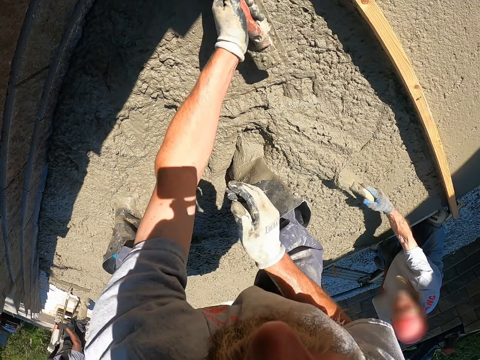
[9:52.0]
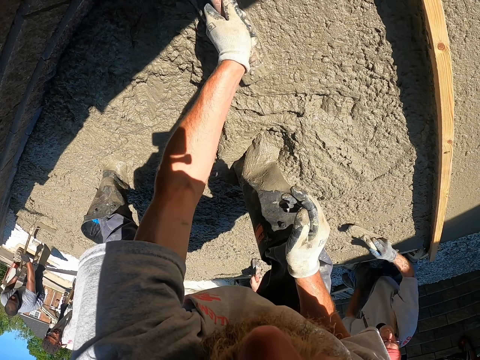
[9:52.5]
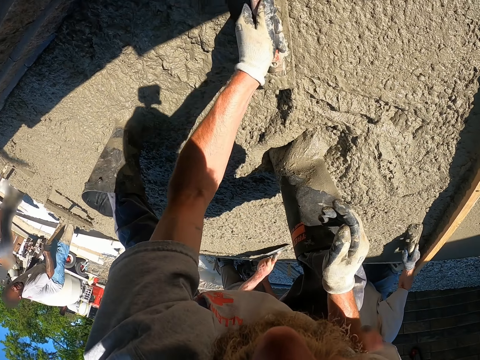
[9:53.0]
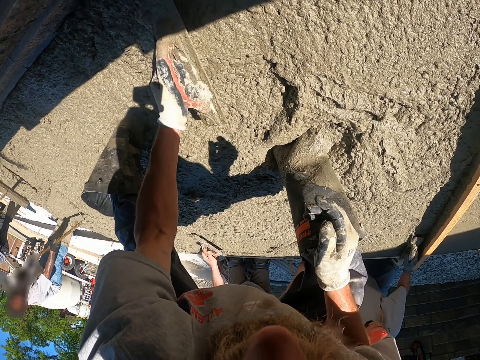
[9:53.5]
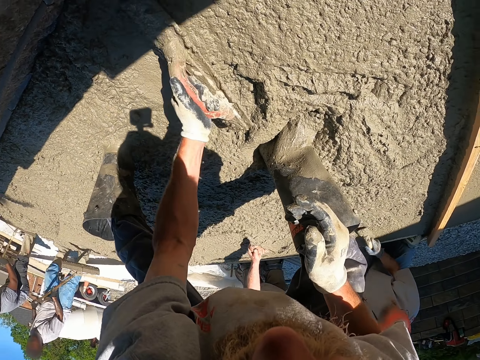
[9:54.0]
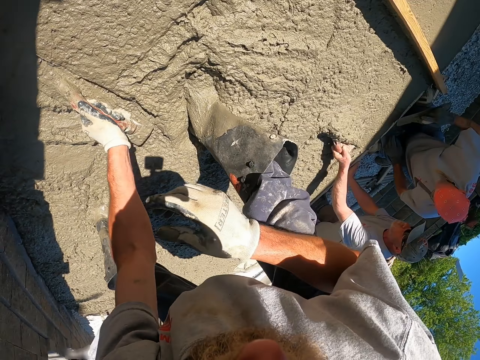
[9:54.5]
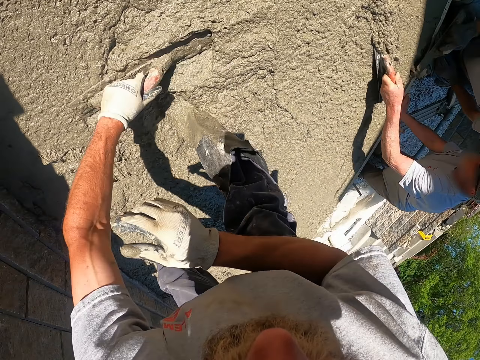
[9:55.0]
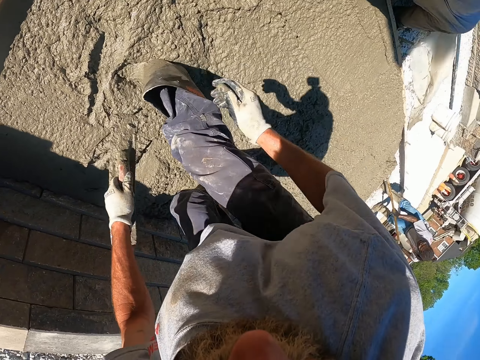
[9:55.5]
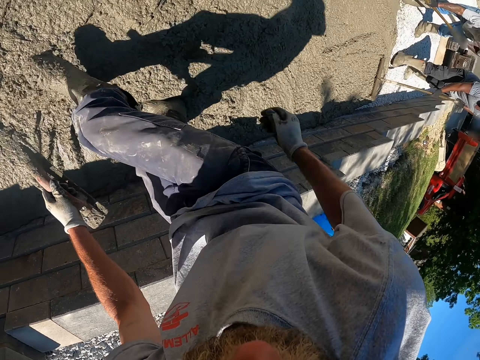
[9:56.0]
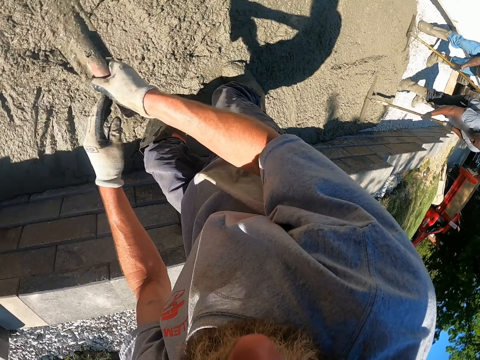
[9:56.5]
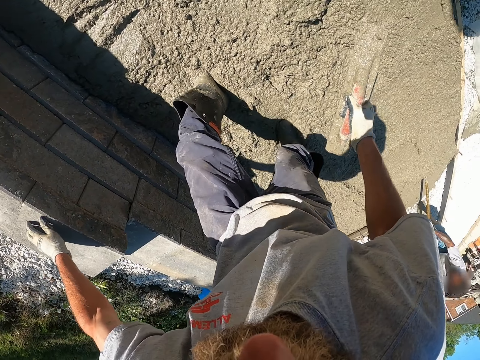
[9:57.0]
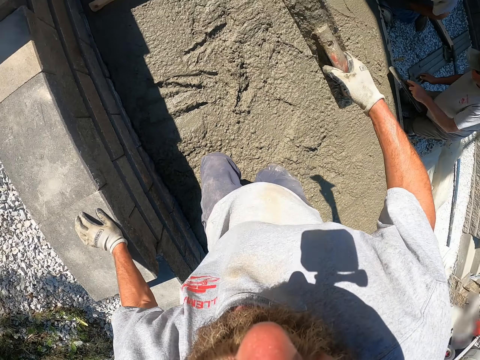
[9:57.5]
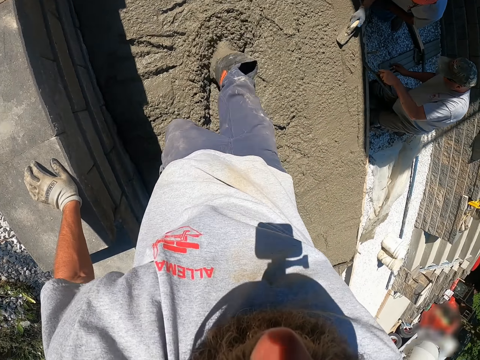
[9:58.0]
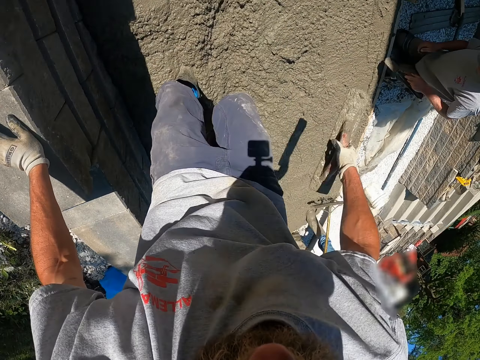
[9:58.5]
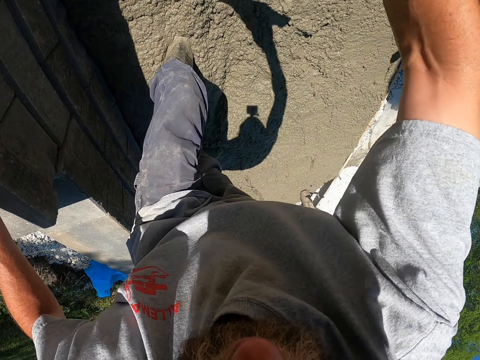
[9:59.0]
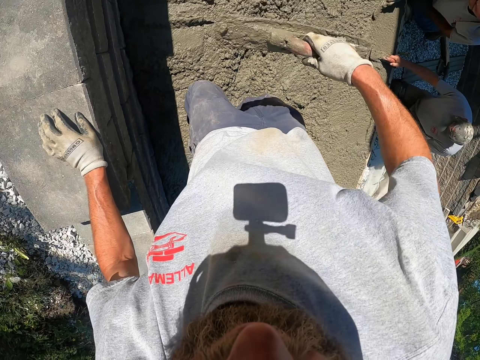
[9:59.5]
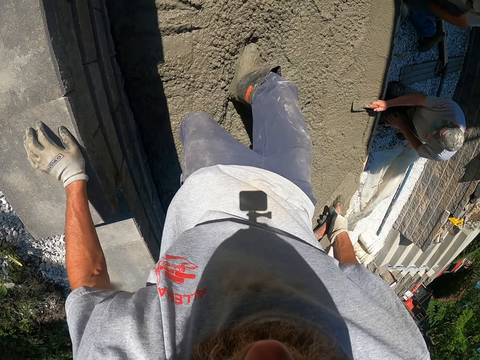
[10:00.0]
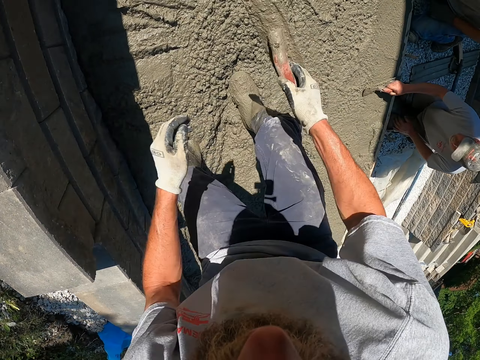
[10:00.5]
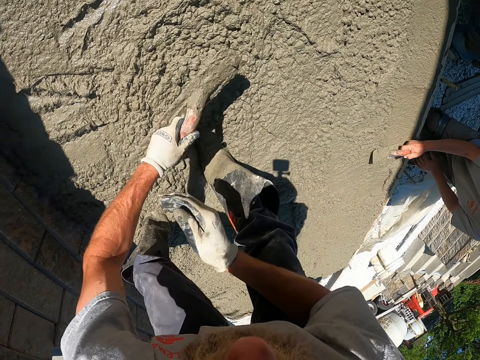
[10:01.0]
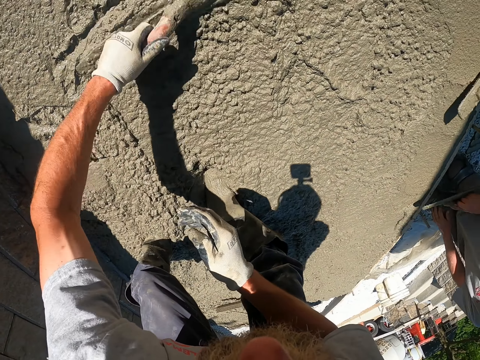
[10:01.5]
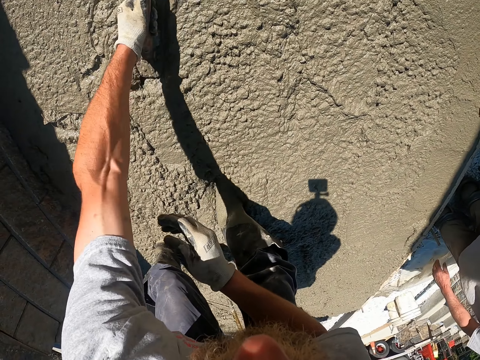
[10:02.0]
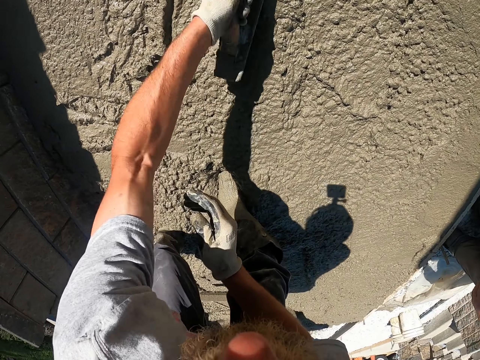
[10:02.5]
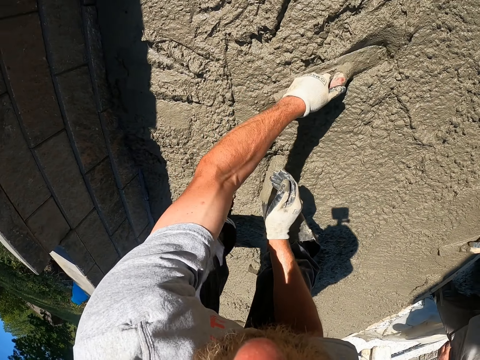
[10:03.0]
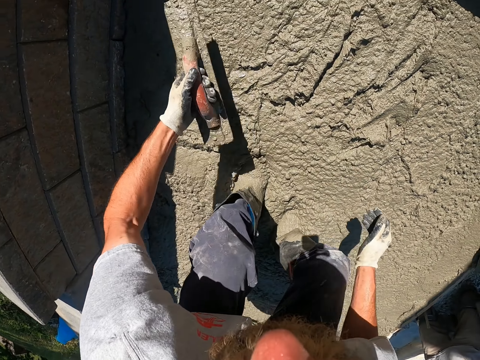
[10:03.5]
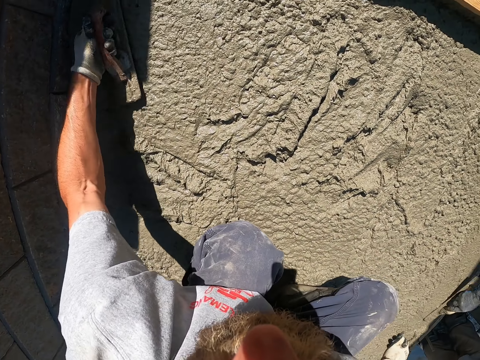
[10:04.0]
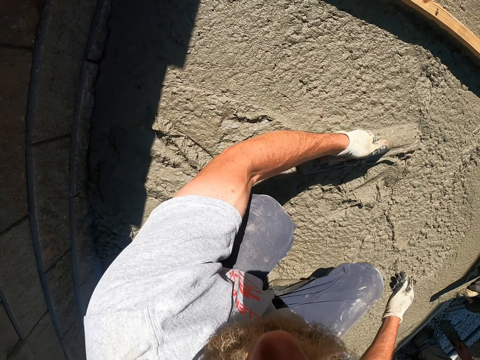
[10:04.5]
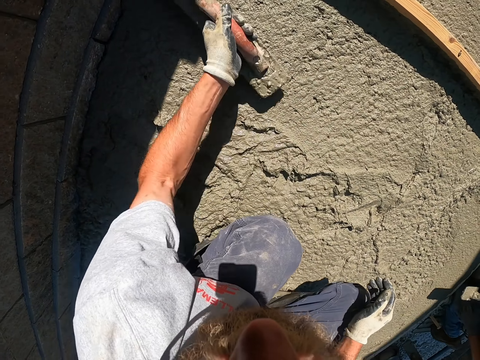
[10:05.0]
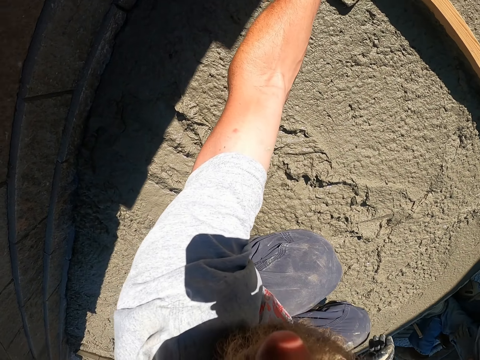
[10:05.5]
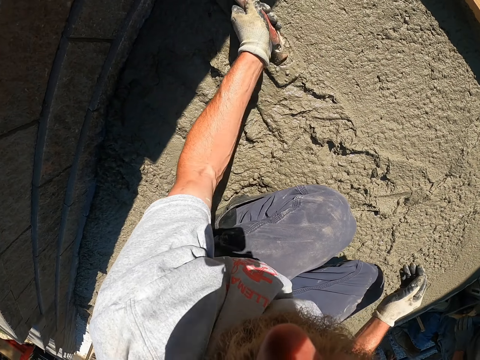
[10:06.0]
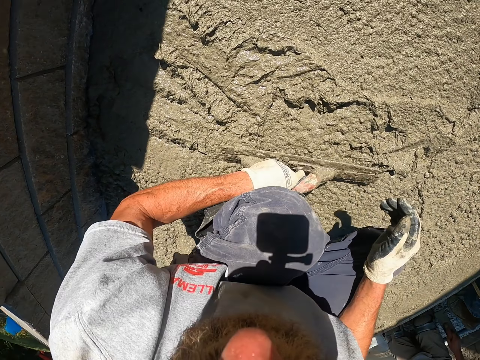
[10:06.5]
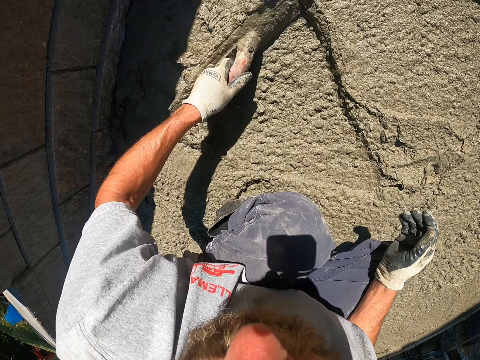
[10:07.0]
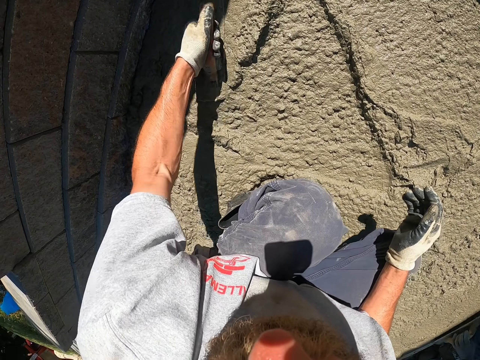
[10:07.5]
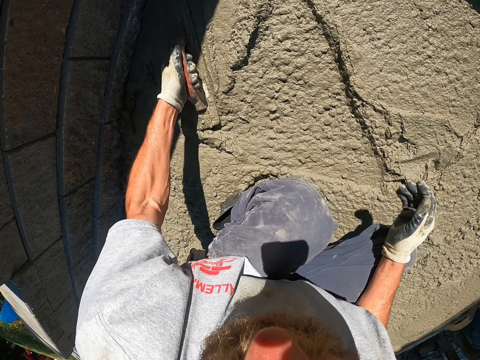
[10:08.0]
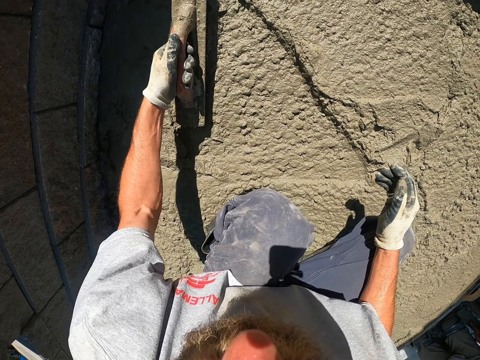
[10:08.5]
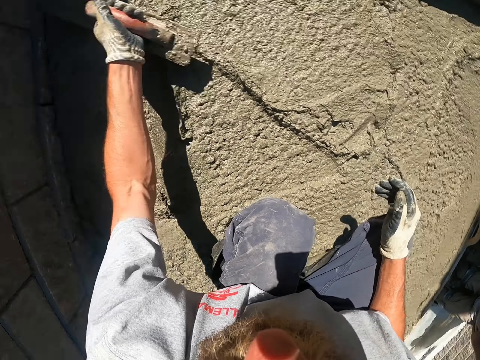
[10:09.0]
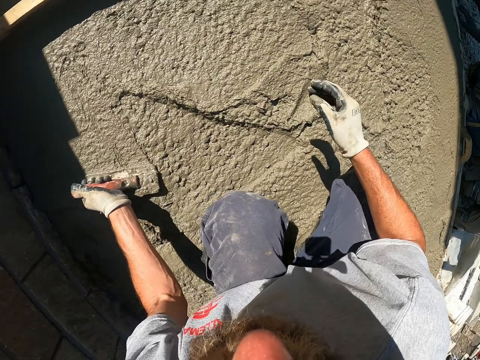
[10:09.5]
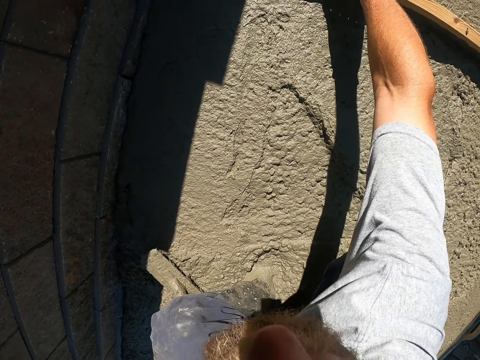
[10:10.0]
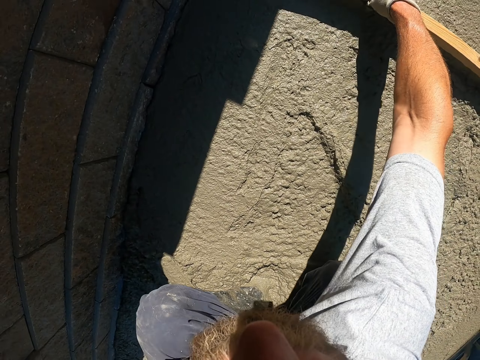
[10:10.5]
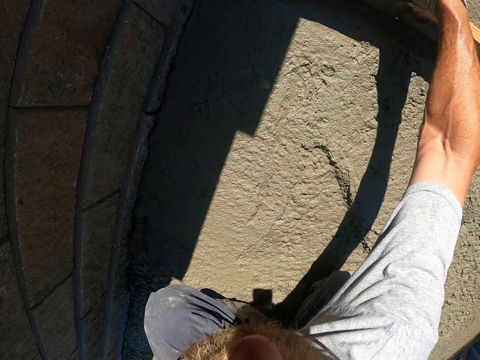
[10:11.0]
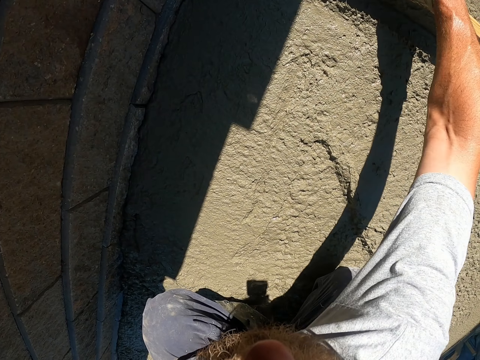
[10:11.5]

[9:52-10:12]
The camera wearer uses the screed to flatten the cement. A person uses the screed to flatten the cement. The camera wearer spreads the cement with legs. He pushes the cement using his right leg. He uses the screed to spread the cement. The person uses the screed to flatten the cement. The camera wearer uses the wooden screed to flatten the cement.

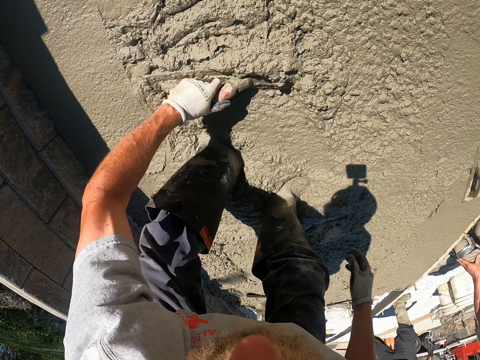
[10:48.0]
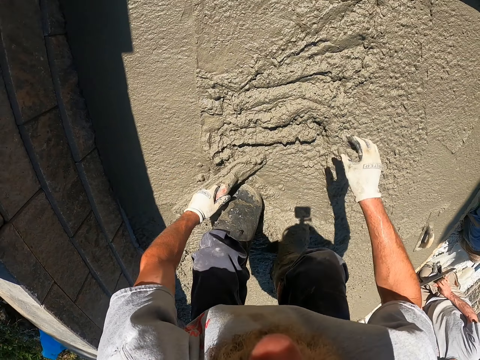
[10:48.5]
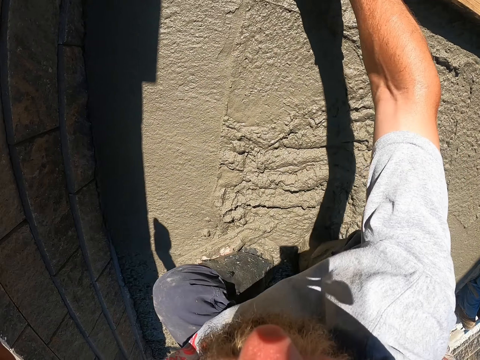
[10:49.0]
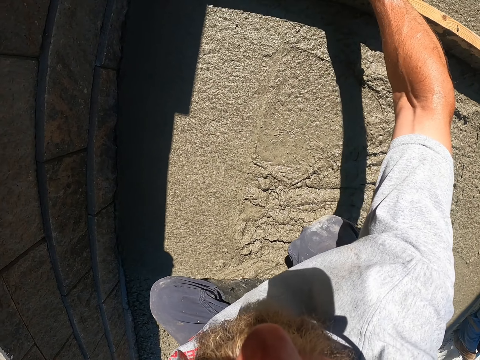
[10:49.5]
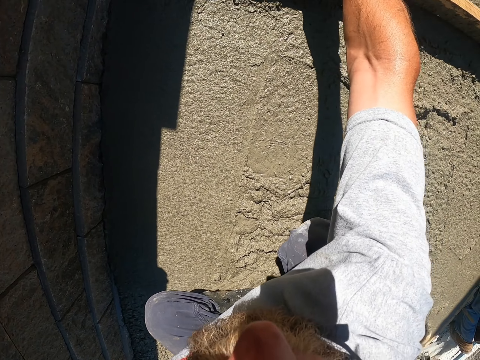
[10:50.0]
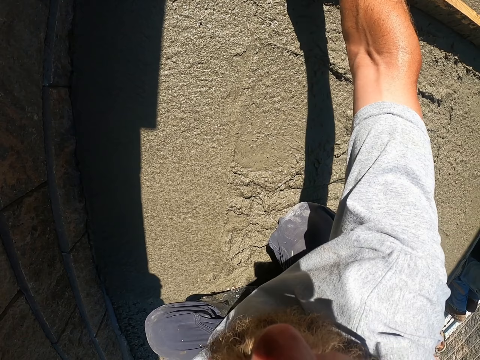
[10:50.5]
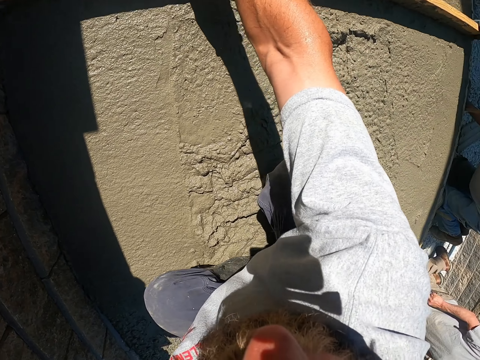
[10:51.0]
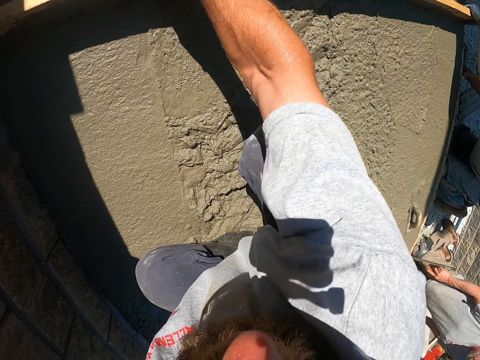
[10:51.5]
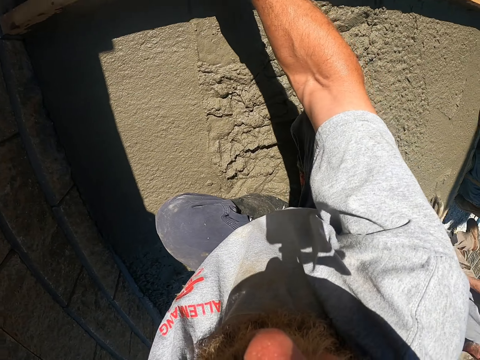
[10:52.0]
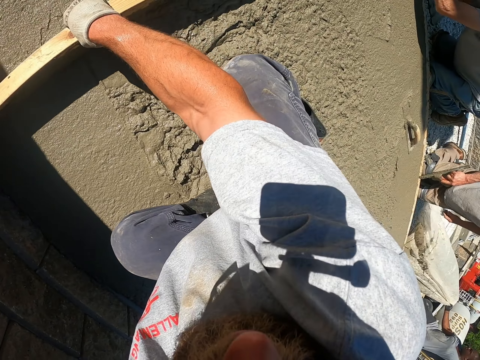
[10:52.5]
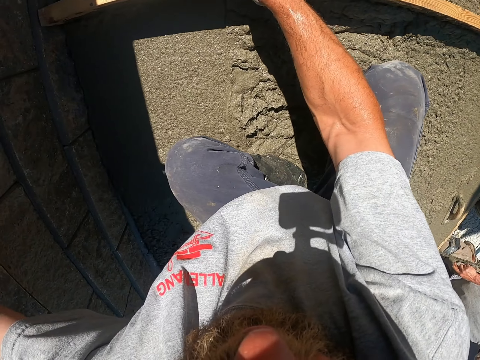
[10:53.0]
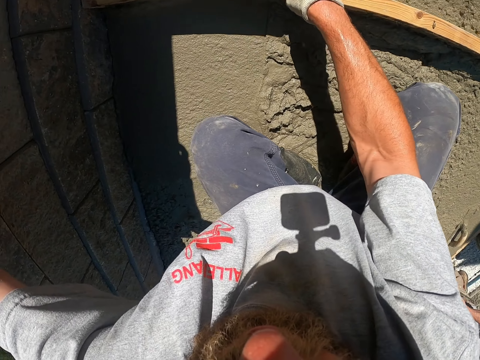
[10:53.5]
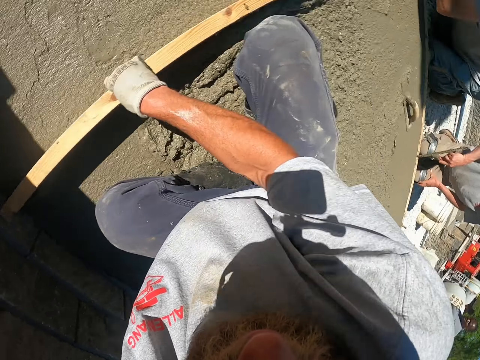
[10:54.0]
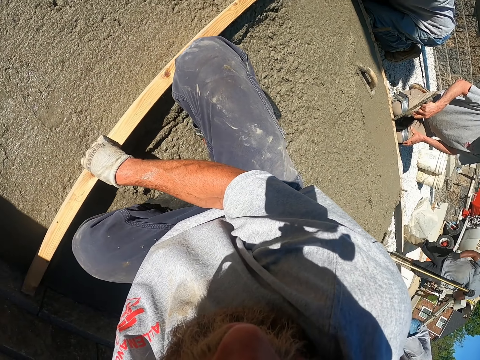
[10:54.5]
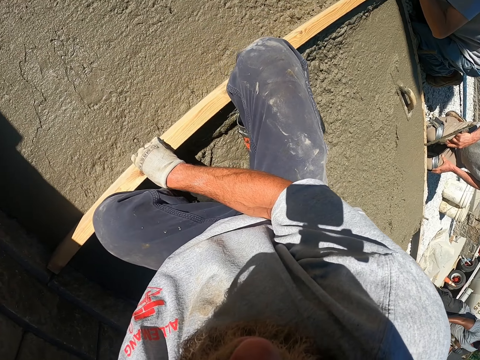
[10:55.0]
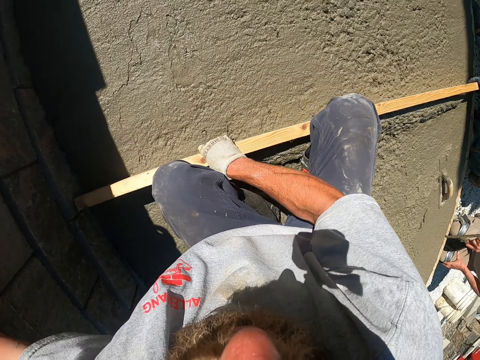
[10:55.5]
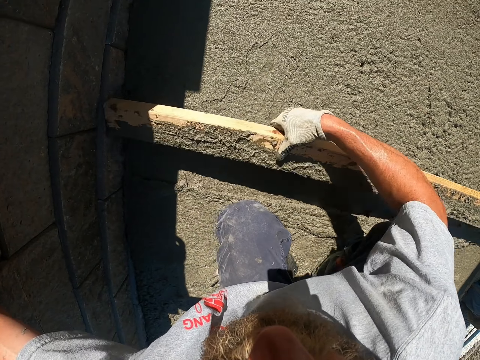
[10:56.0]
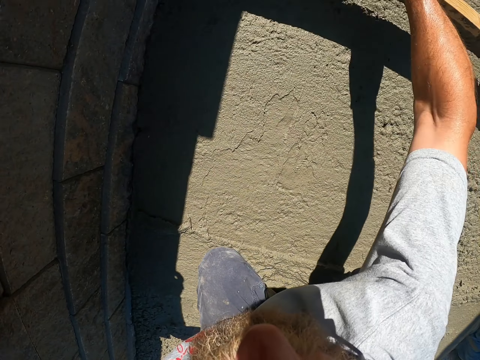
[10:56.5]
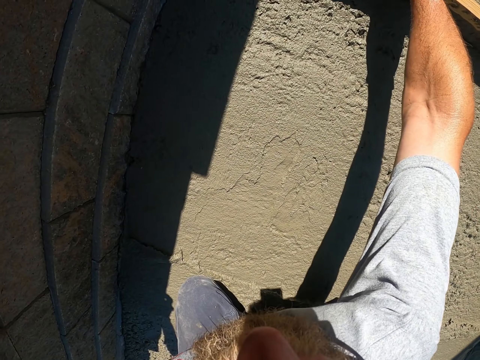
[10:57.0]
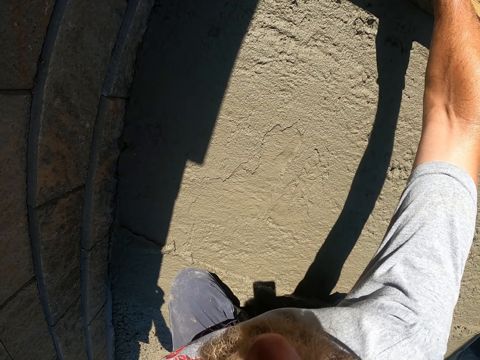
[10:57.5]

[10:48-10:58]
The camera wearer uses a wooden screed to flatten the cement.
